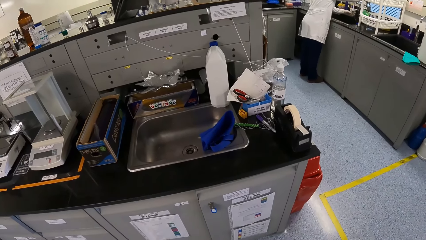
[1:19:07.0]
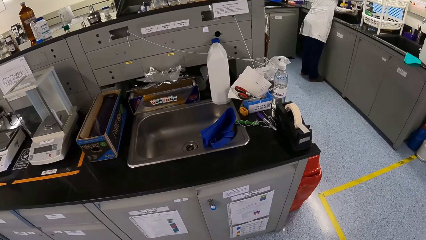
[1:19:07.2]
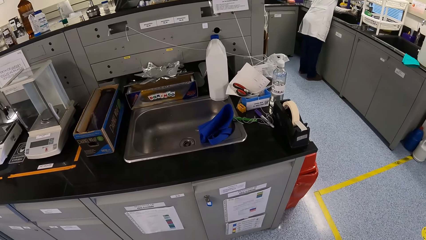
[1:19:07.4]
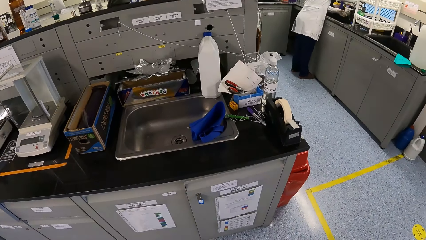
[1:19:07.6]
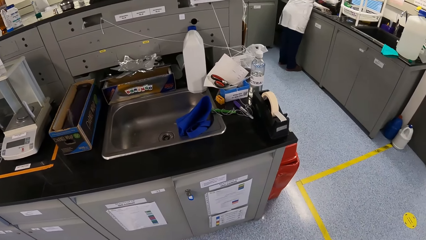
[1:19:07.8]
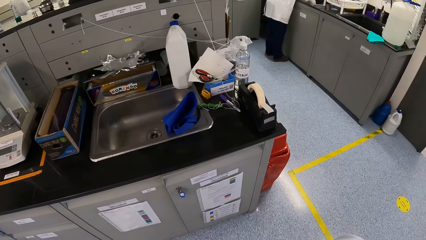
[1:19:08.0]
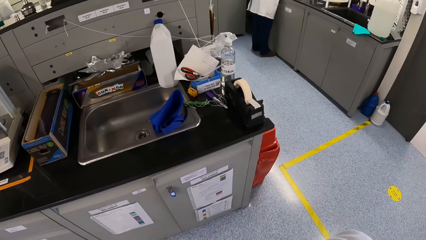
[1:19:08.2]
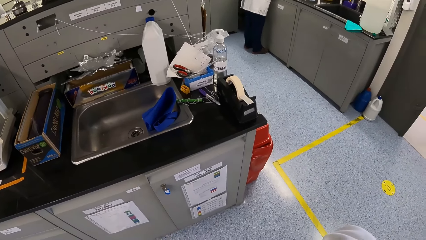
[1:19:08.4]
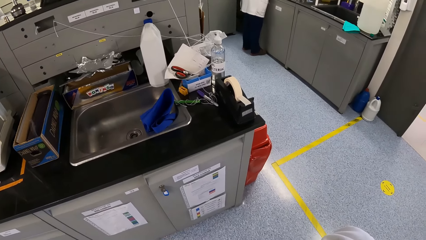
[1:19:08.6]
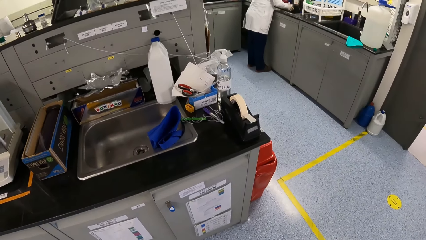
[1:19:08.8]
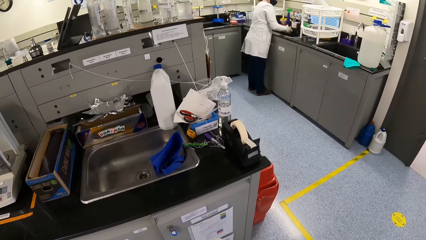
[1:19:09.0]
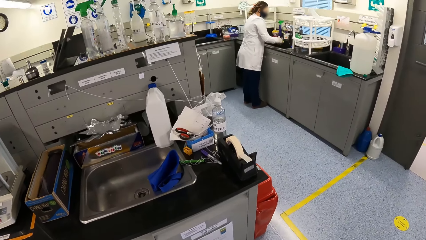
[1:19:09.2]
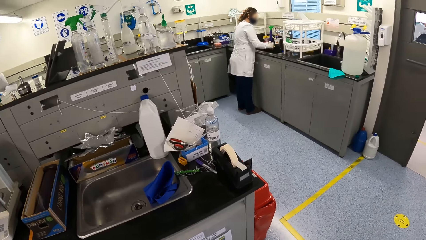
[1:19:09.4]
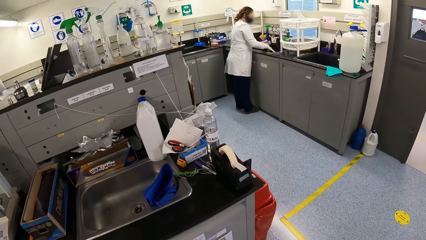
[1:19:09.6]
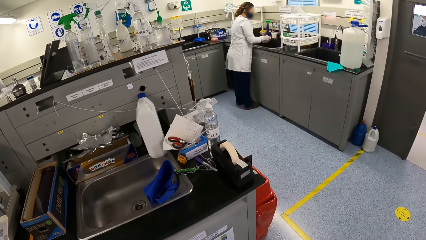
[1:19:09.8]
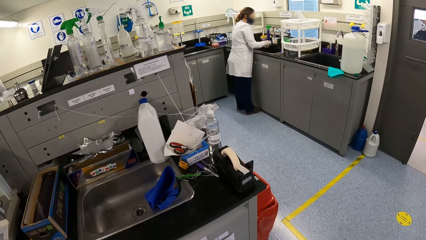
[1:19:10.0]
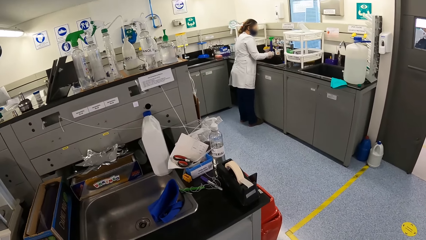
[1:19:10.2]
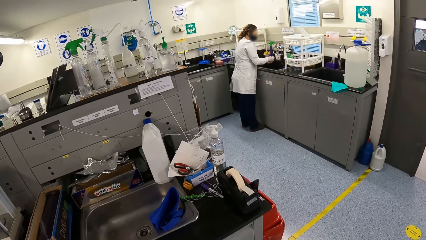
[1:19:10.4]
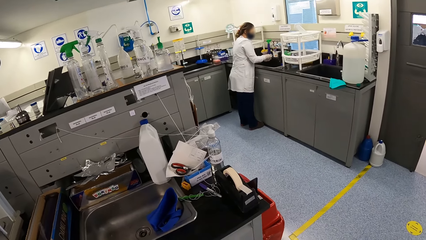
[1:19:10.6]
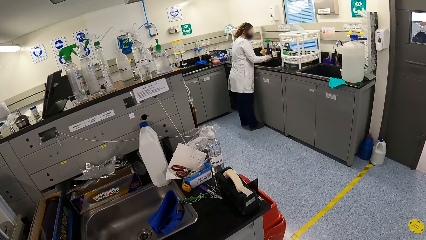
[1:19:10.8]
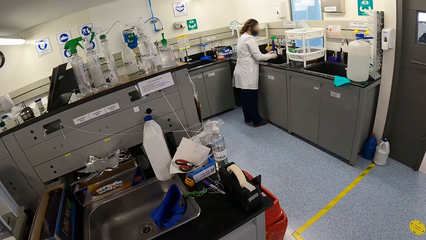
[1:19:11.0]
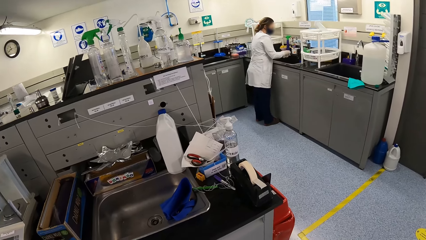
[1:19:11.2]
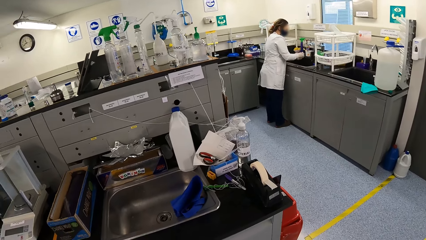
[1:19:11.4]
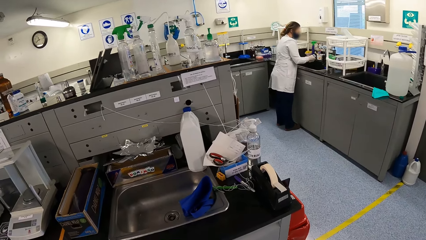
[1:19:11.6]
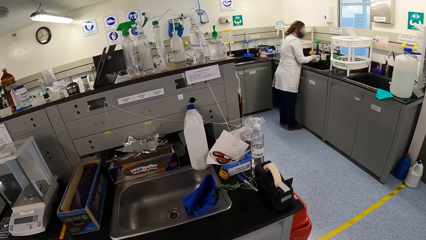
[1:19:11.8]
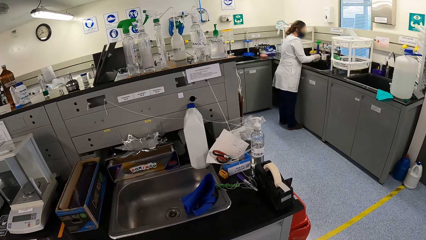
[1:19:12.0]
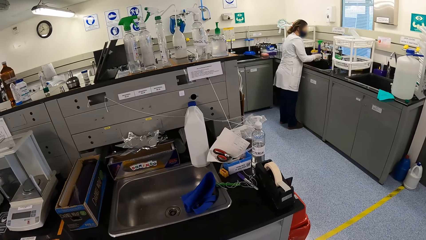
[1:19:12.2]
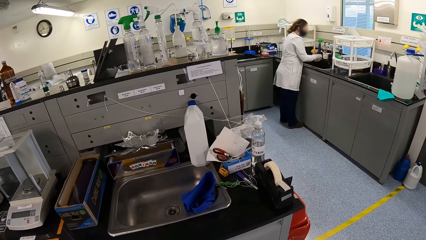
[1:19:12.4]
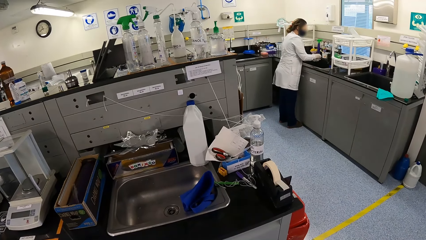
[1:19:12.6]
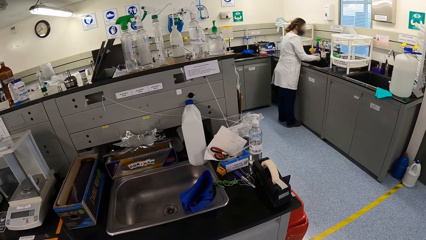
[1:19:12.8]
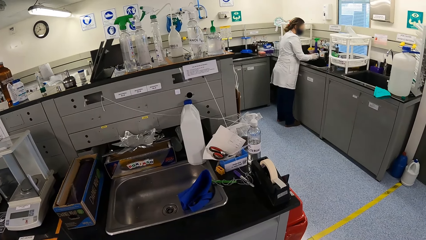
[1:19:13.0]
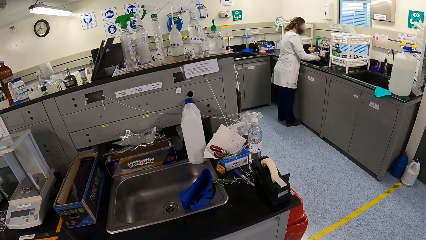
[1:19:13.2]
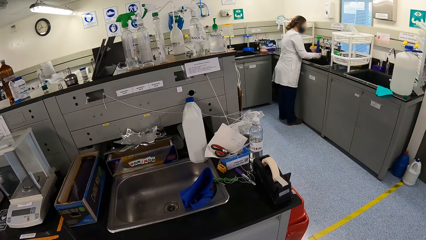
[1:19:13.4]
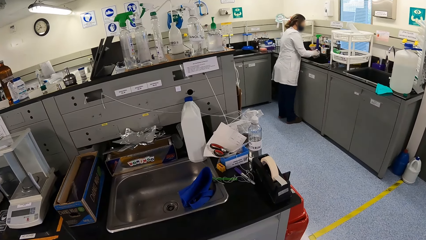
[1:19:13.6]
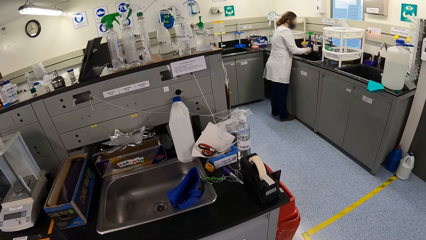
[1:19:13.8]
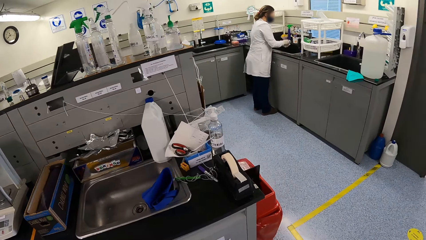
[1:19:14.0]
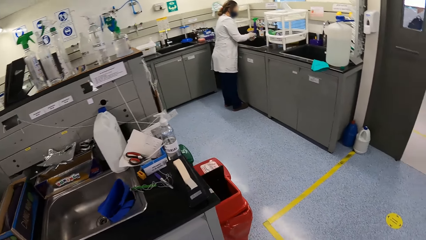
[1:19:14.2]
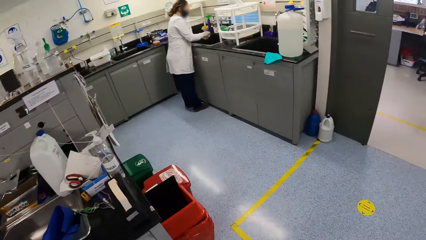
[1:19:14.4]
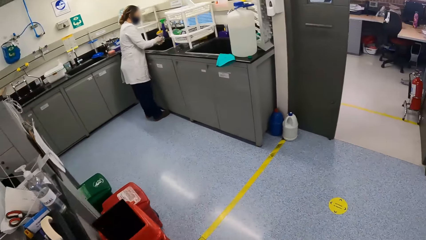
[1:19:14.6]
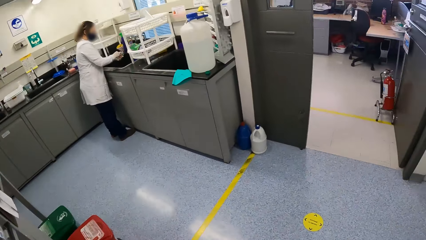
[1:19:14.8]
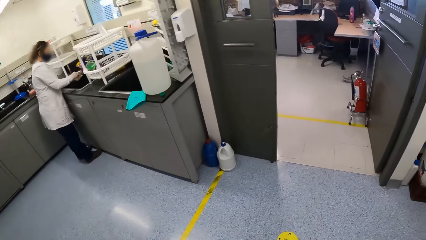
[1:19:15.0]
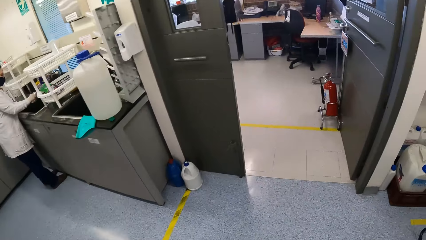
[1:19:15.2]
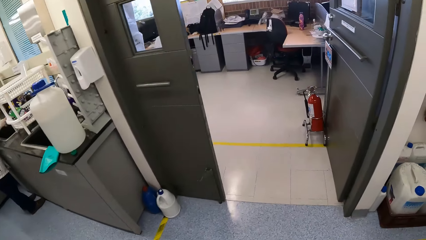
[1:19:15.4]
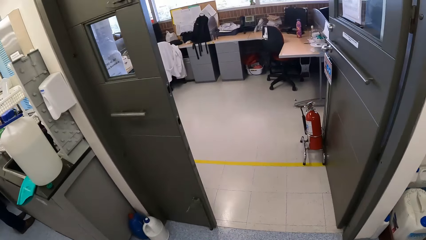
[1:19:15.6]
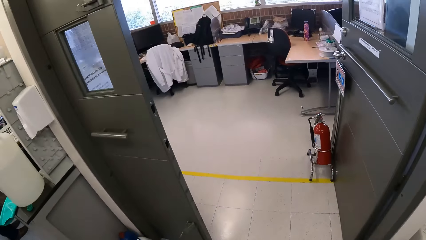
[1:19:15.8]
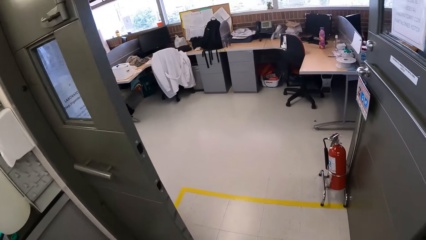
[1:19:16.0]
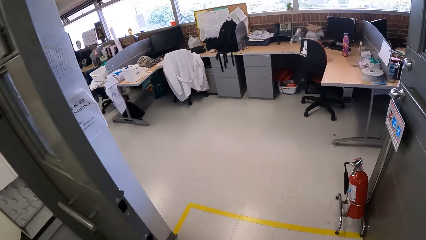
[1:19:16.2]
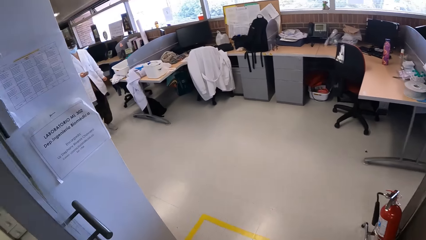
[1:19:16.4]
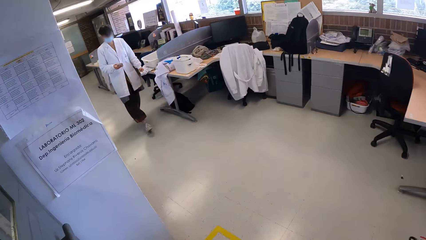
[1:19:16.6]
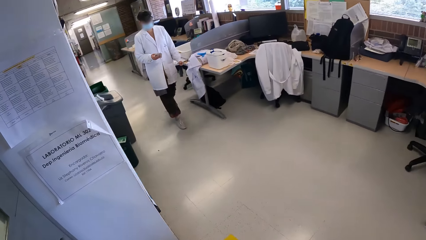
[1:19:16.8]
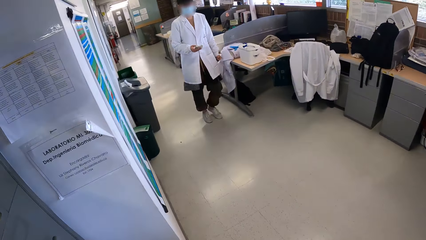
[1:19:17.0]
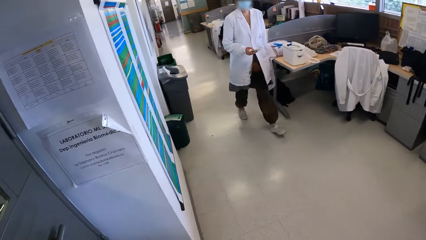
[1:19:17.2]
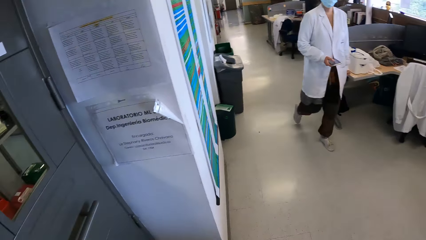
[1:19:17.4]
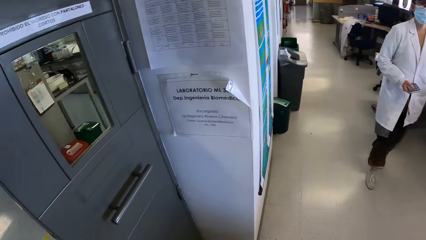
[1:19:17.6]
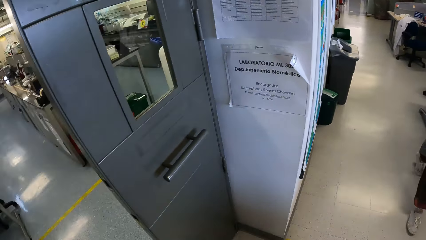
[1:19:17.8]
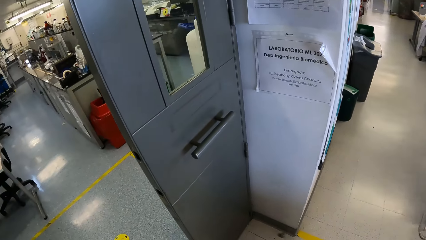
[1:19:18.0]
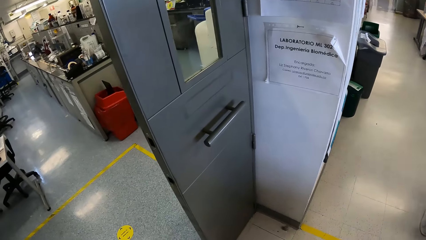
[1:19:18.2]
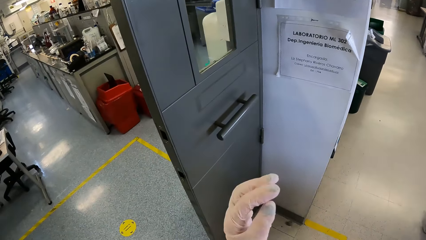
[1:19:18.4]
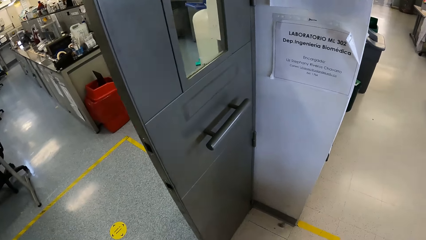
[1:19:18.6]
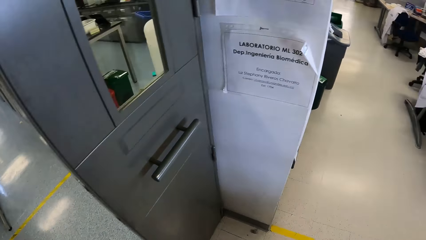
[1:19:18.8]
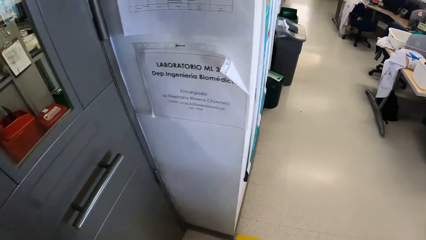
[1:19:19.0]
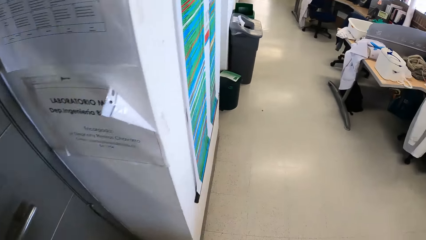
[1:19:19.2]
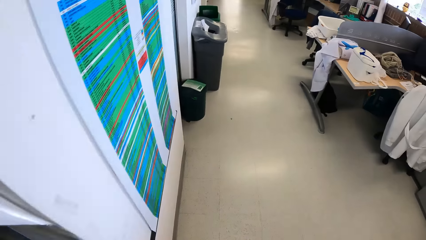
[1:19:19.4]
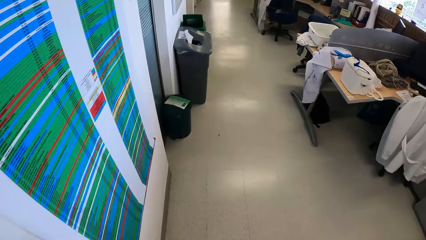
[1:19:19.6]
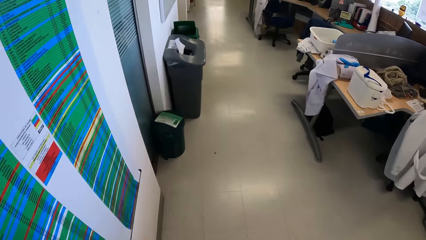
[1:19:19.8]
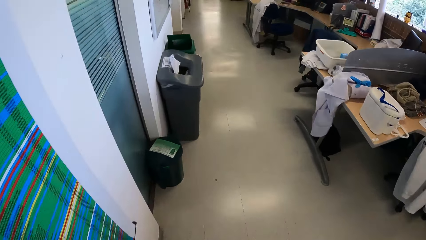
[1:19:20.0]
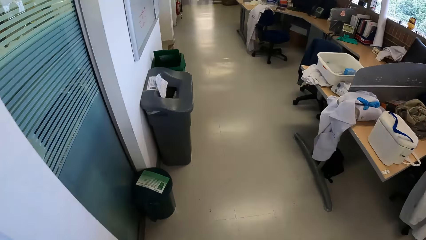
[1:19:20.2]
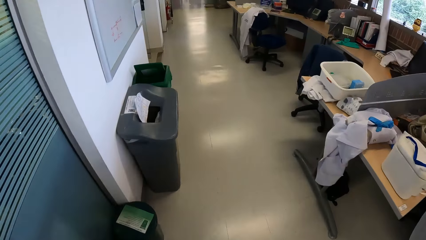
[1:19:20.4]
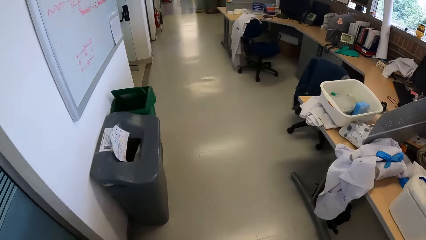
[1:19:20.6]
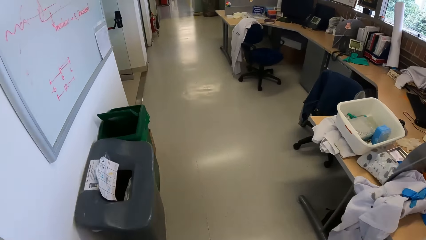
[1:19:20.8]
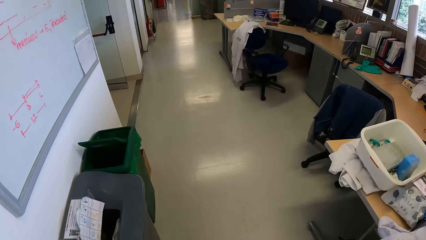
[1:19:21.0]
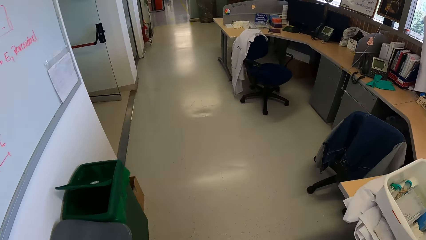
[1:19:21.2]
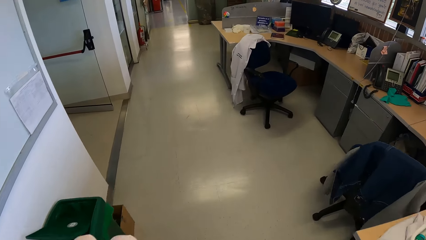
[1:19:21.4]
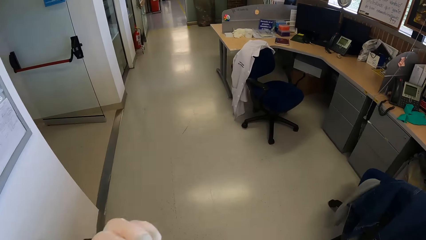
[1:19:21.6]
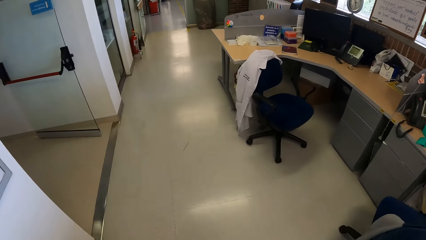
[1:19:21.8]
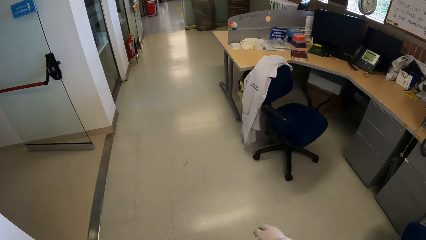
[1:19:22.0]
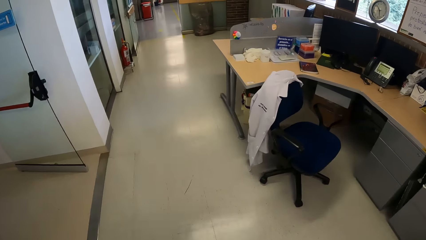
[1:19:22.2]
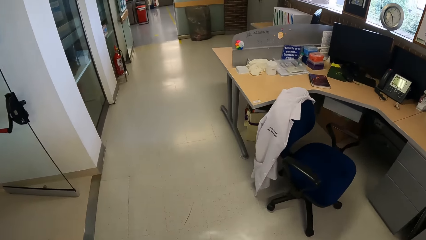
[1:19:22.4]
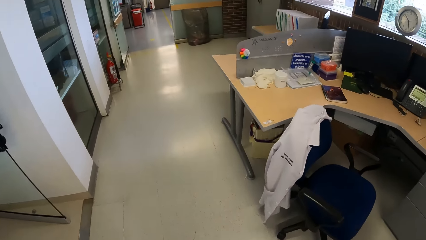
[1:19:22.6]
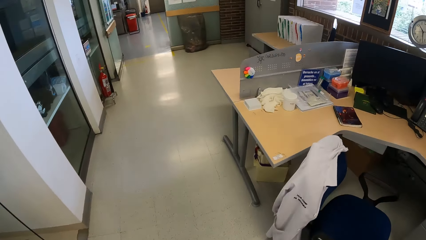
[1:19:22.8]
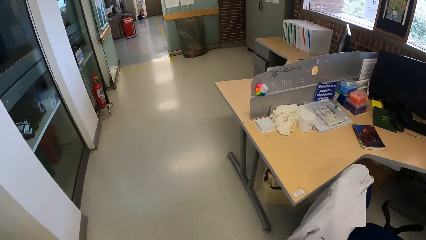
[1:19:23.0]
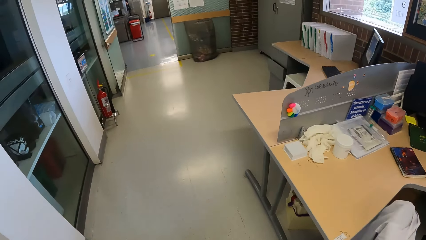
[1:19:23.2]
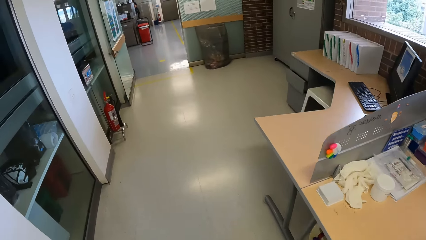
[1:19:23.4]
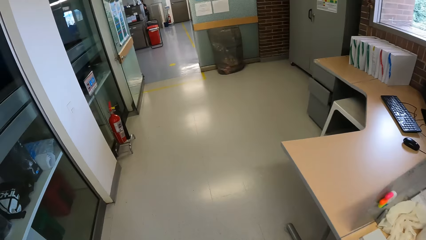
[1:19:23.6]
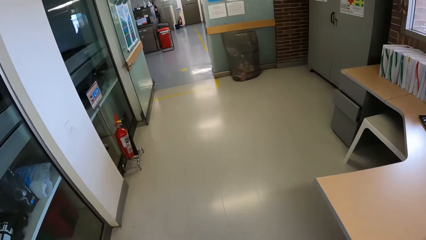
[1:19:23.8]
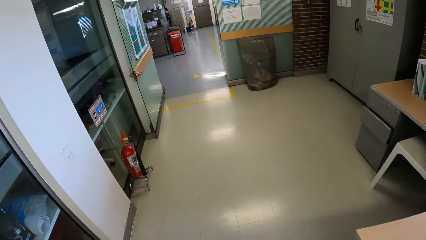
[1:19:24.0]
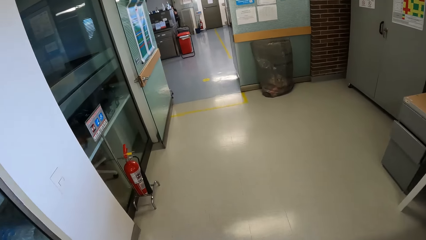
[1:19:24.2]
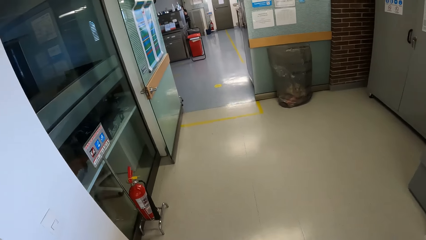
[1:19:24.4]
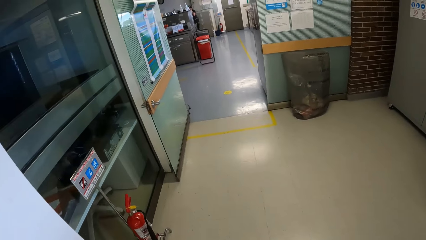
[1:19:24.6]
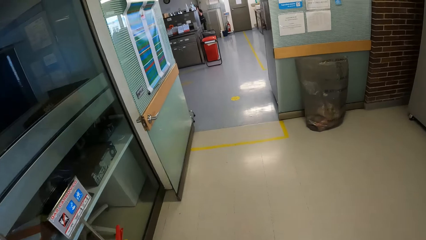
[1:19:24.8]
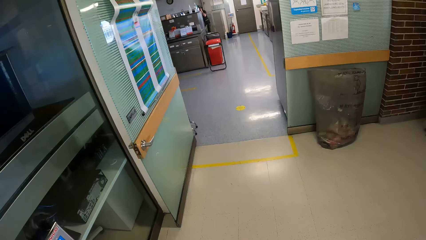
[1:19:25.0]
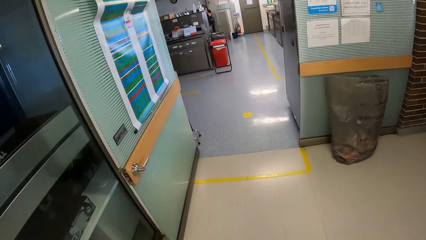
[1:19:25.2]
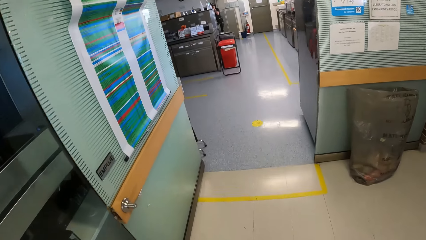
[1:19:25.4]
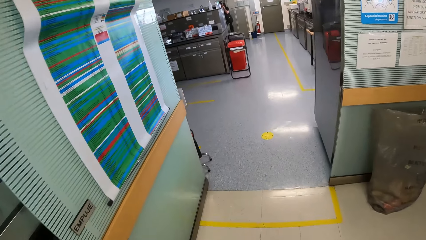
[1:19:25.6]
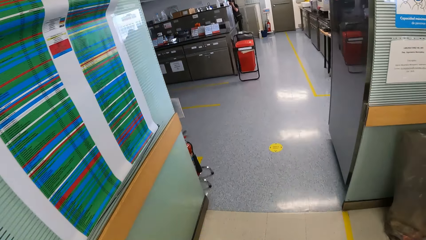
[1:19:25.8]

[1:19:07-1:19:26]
The camera wearer looks around. She looks at a person. She moves to the office. A woman walks toward the camera wearer in the office. The woman operates a phone with her right hand. The camera wearer touches her face with her left hand. She sways a hand. She walks in the laboratory.
